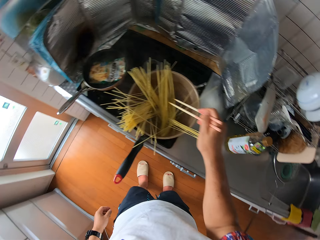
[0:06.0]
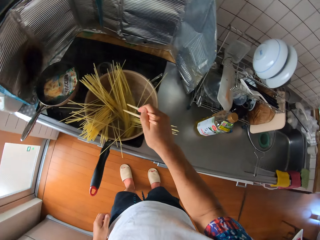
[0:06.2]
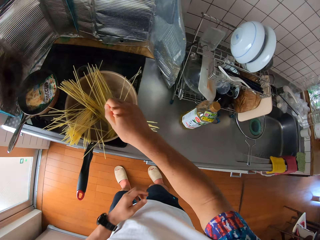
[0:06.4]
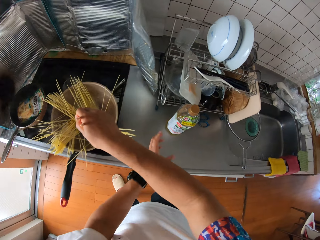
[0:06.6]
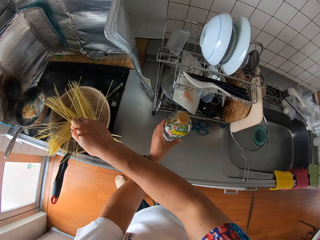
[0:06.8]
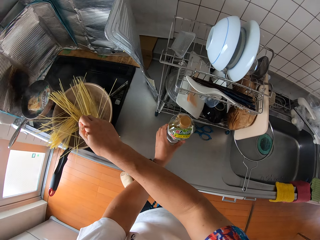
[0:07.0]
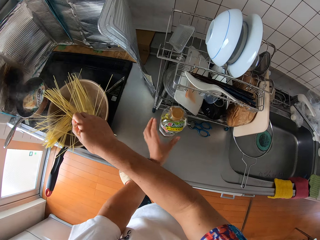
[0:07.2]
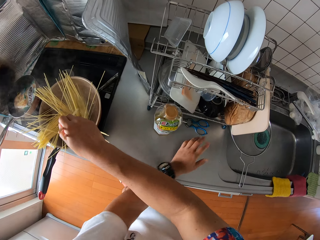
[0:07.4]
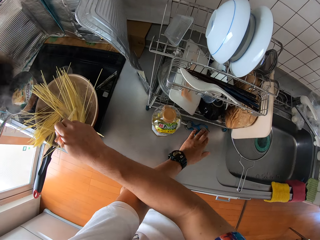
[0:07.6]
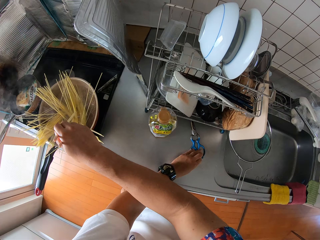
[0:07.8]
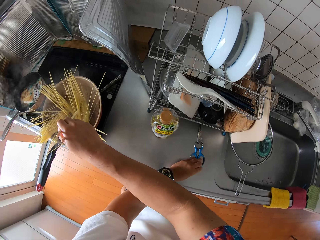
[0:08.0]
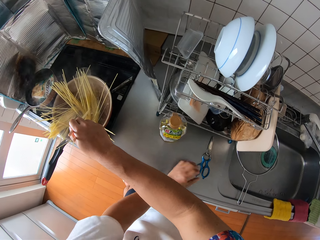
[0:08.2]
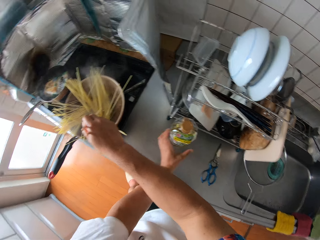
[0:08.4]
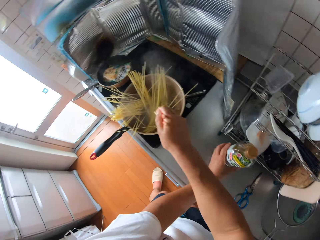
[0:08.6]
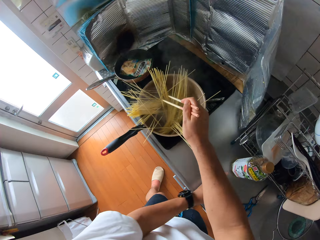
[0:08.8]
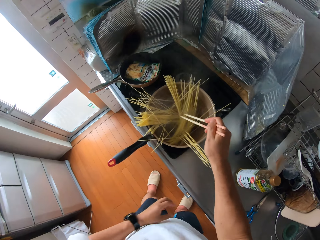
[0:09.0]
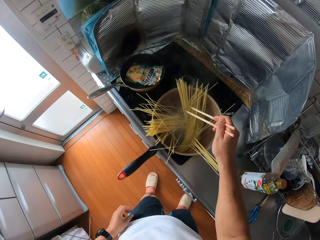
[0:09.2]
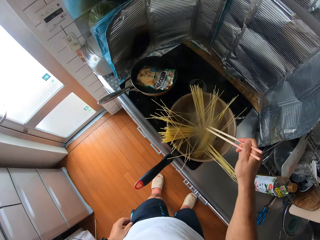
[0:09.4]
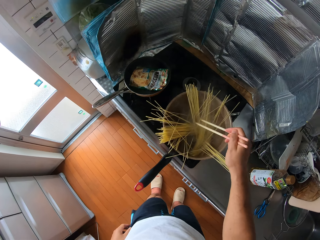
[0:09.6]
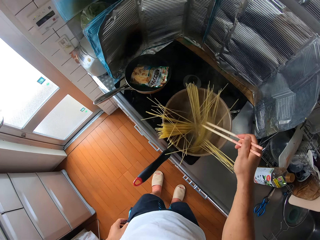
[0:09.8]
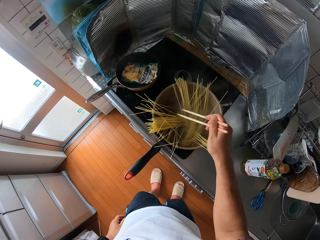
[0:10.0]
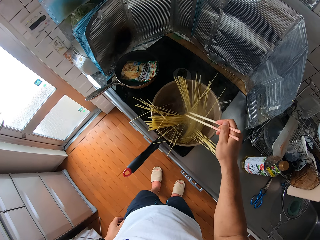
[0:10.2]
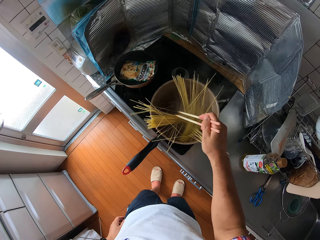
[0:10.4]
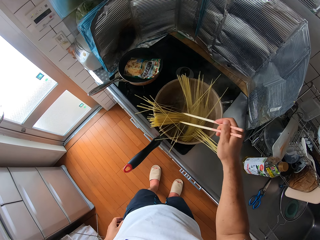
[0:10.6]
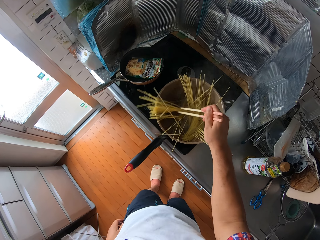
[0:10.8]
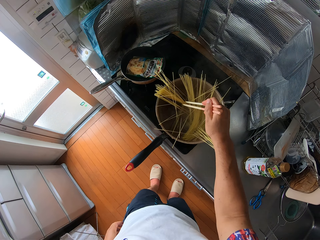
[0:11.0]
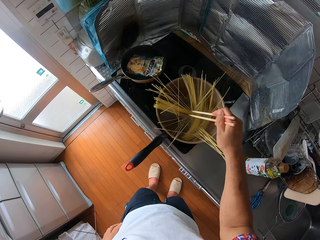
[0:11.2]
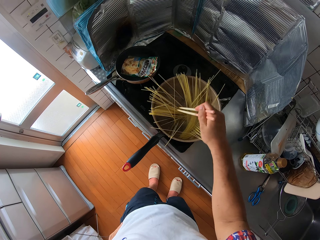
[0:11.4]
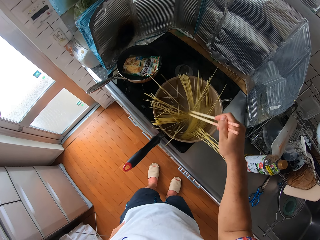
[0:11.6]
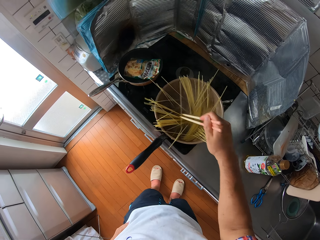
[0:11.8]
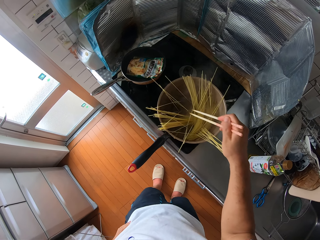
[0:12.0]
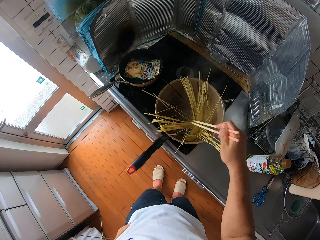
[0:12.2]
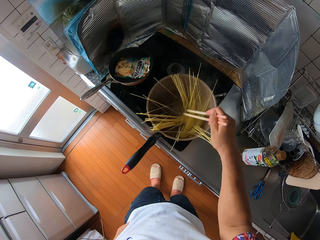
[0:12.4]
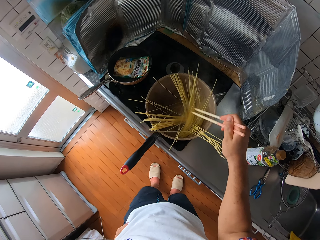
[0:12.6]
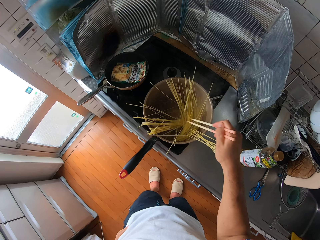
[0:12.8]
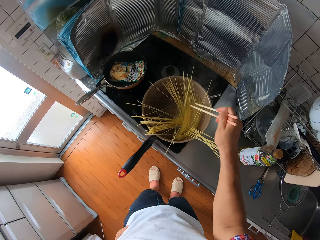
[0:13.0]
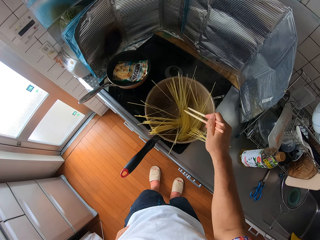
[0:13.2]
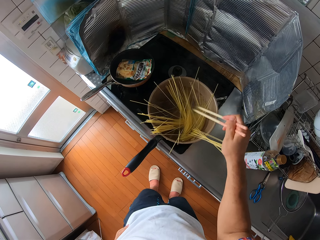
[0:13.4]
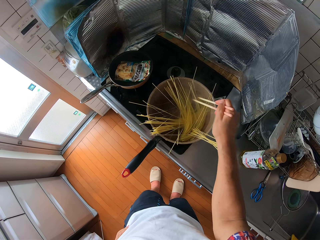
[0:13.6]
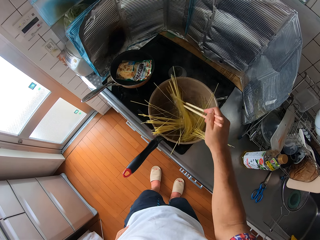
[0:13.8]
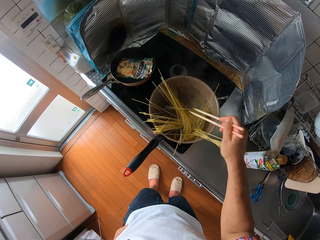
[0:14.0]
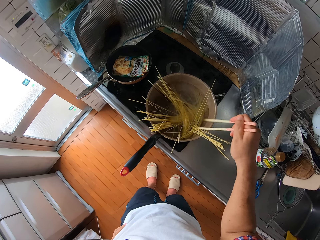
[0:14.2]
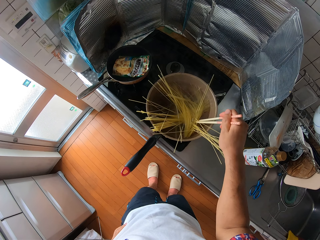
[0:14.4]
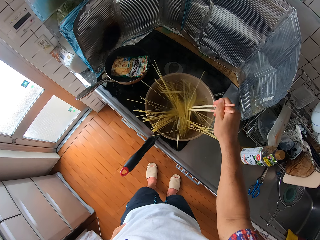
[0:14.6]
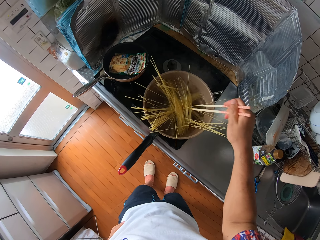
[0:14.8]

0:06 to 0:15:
The camera wearer adjusts the bottle. They adjust the scissors. They adjust the bottle. They adjust the spaghetti.

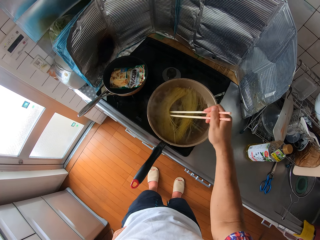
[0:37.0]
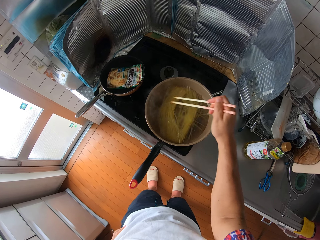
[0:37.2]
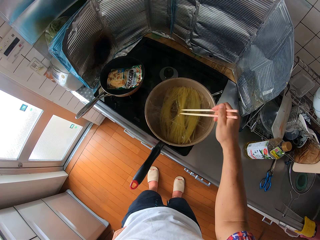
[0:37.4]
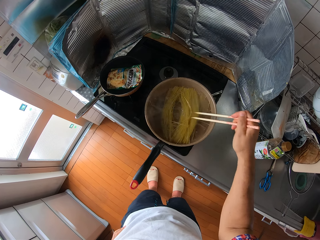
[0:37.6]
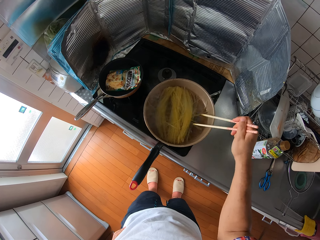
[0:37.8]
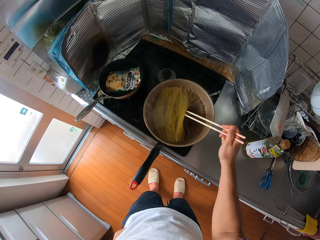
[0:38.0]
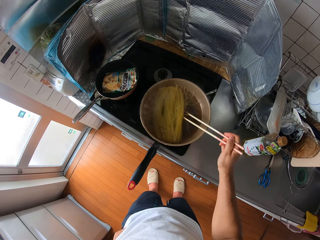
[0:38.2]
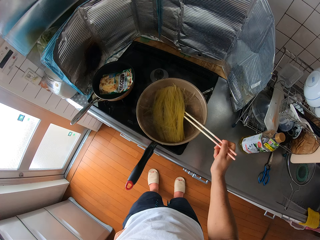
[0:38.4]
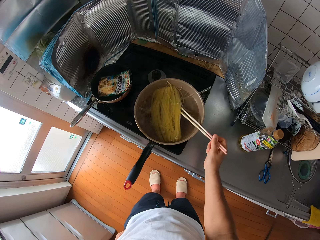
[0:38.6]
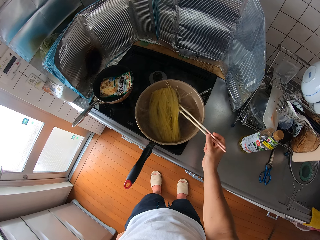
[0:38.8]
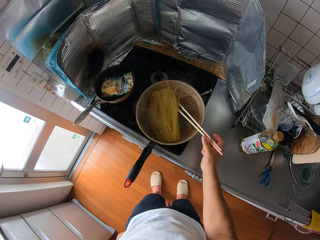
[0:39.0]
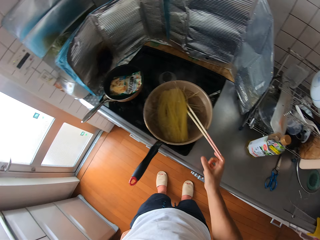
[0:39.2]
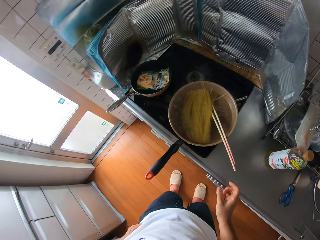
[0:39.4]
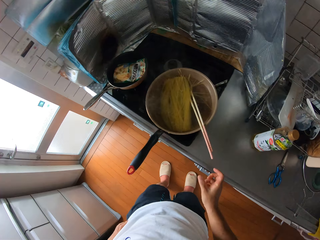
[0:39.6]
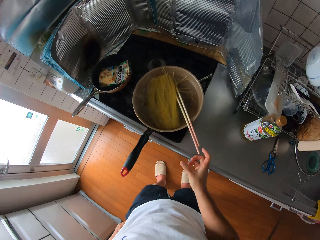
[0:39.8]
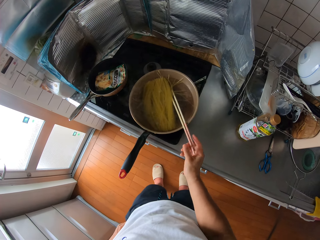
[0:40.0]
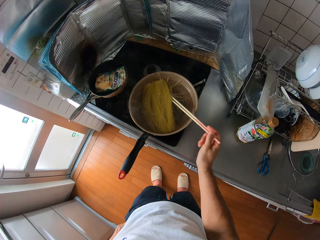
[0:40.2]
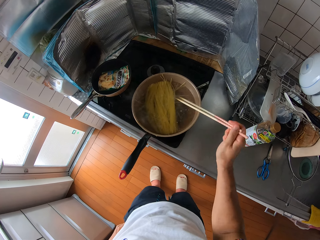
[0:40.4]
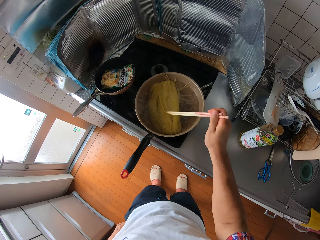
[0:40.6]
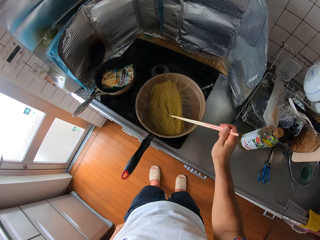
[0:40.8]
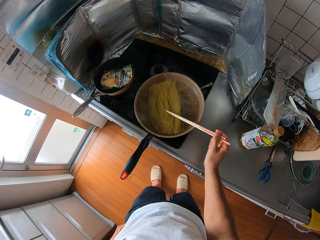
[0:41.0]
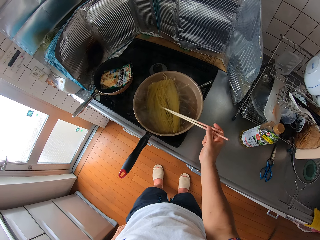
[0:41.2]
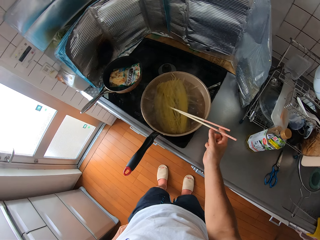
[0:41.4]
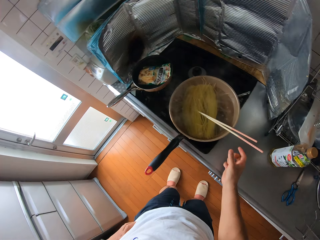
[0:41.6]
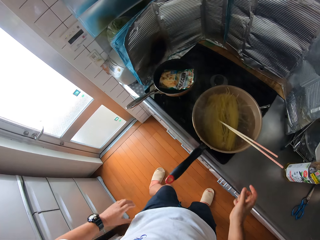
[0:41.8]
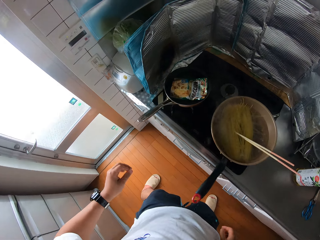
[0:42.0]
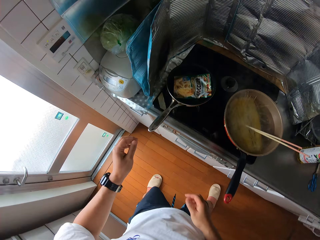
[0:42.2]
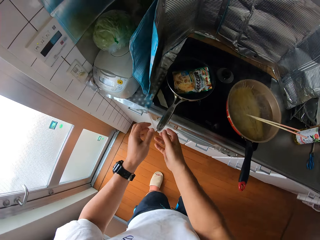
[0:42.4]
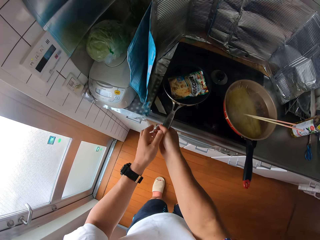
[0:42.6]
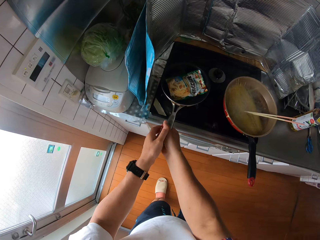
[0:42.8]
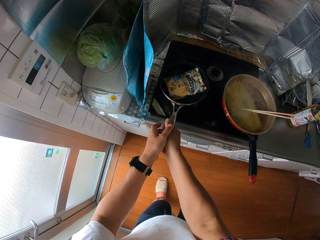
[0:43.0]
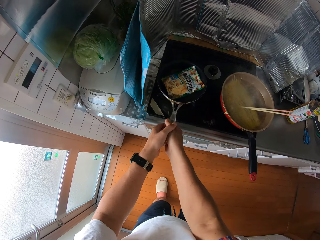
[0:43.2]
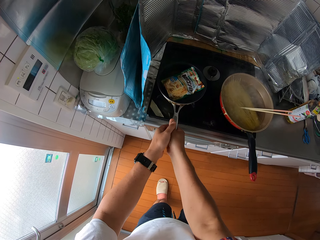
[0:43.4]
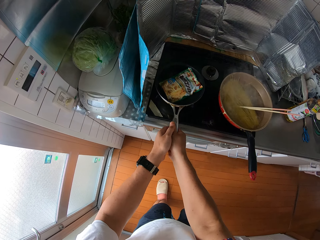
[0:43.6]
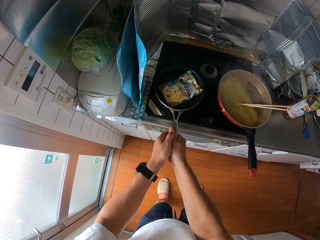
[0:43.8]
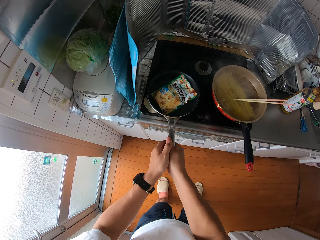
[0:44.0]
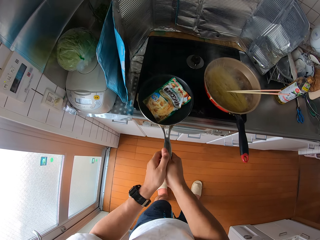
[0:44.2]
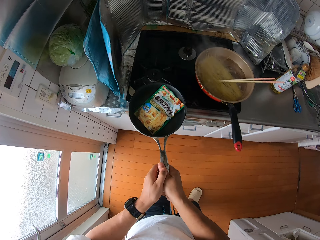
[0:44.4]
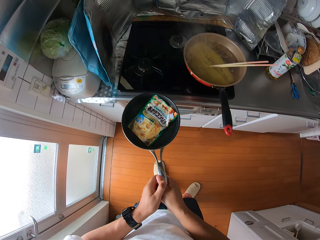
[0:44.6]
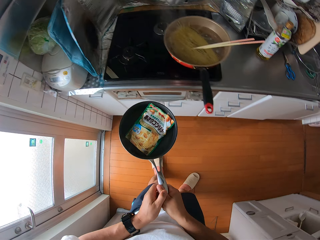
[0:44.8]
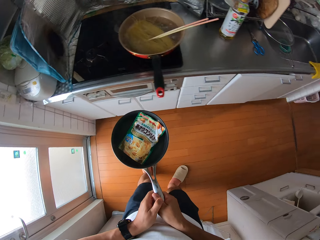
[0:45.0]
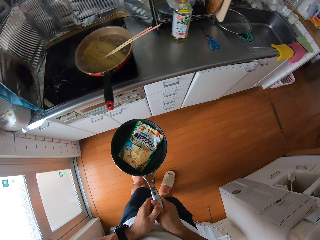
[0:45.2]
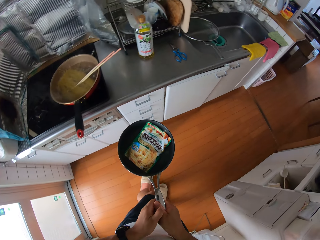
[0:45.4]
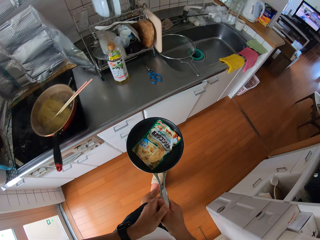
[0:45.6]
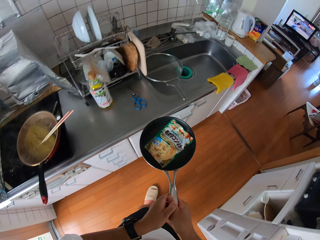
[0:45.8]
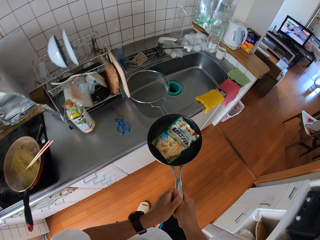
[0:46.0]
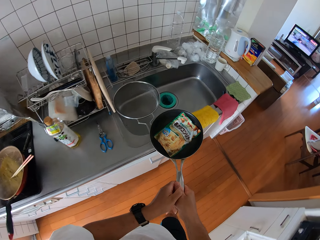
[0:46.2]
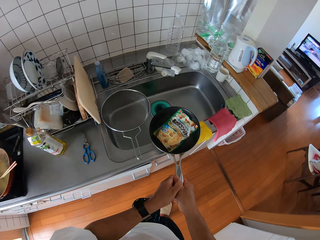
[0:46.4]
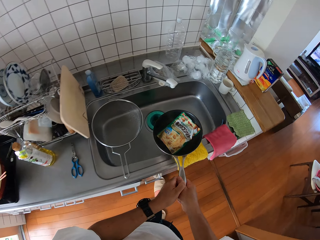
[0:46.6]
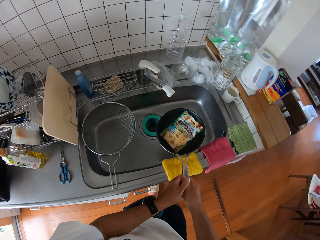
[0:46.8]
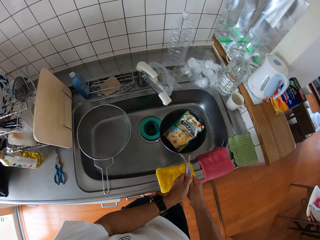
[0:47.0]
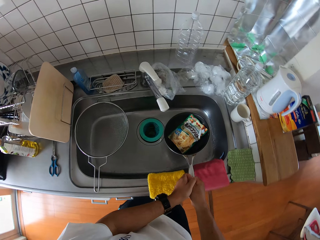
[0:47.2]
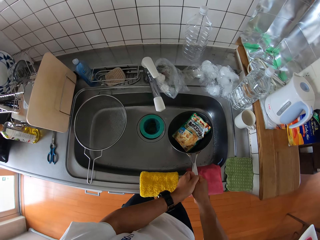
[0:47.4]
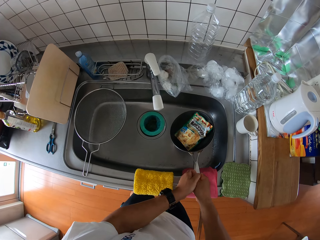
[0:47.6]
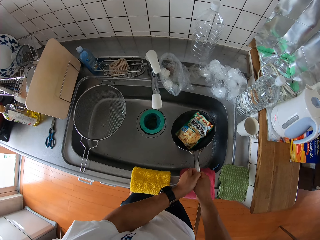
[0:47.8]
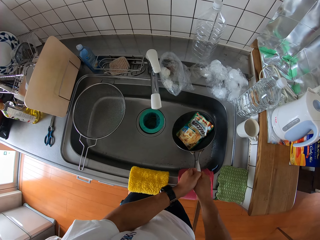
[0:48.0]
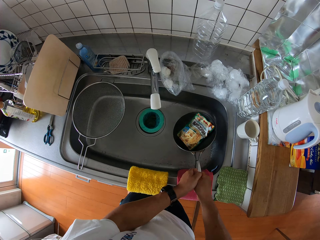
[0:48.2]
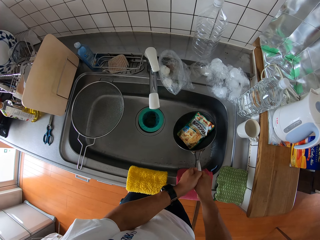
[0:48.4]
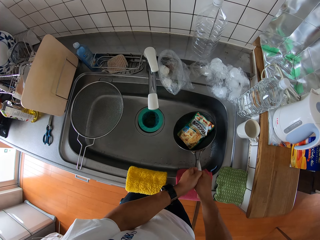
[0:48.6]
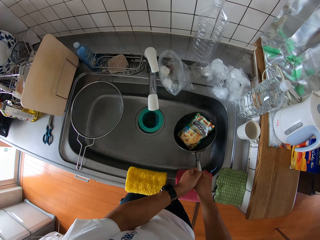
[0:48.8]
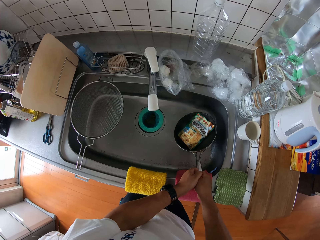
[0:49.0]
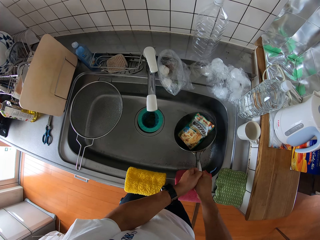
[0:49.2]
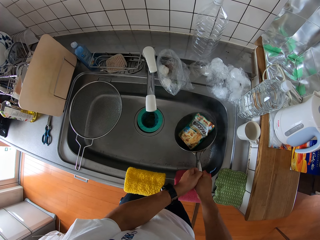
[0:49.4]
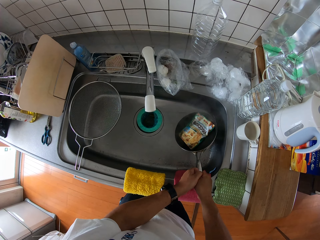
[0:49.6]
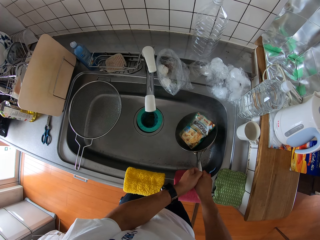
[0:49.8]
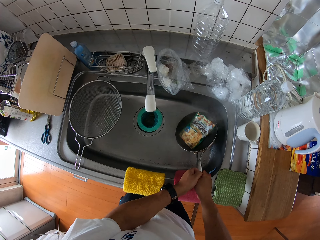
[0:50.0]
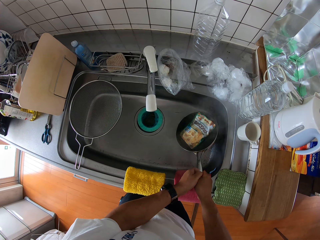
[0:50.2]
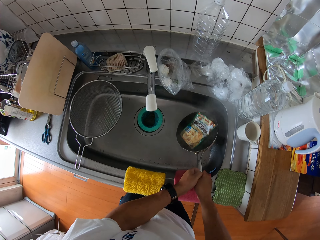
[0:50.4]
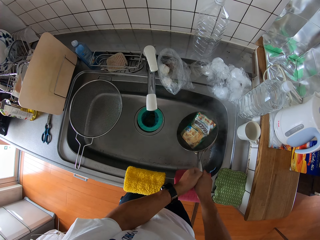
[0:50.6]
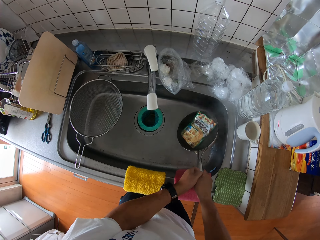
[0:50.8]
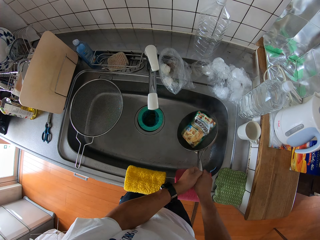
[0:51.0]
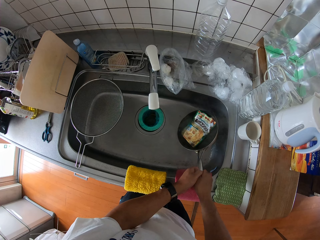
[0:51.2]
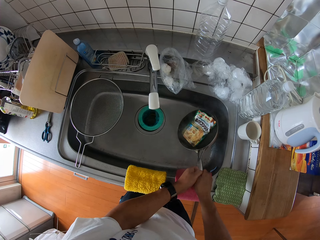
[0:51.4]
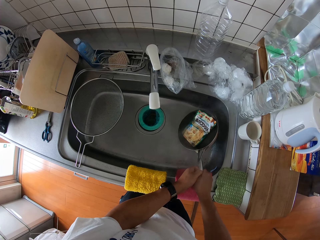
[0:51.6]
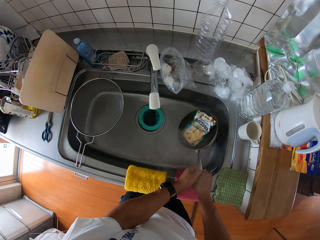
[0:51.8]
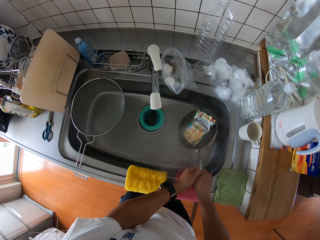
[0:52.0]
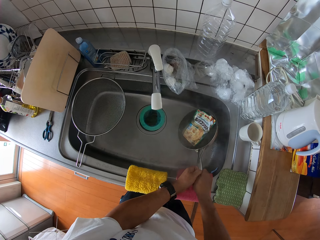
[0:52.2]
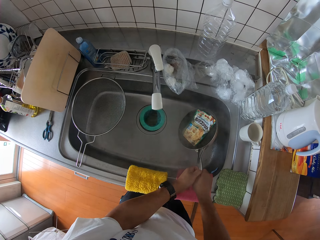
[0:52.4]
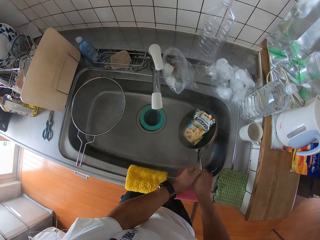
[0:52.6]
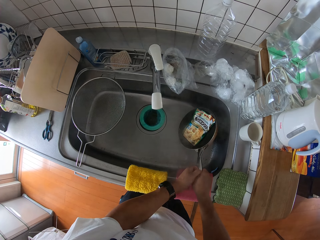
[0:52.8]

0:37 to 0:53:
The camera wearer lets go of the chopsticks. They hold the chopsticks. They let go of the chopsticks. They pick up the pan. They carry the frypan from the gas cooker. They walk to the tap. They pour the water into the sink from the frypan.
